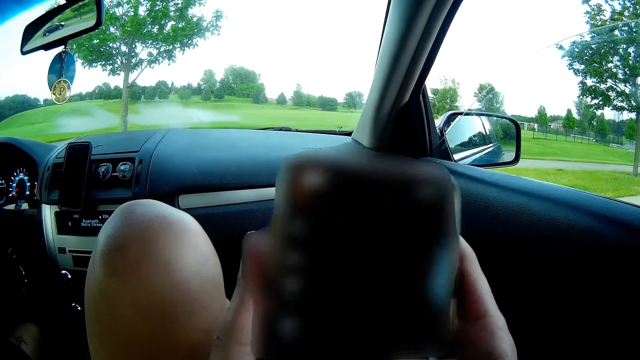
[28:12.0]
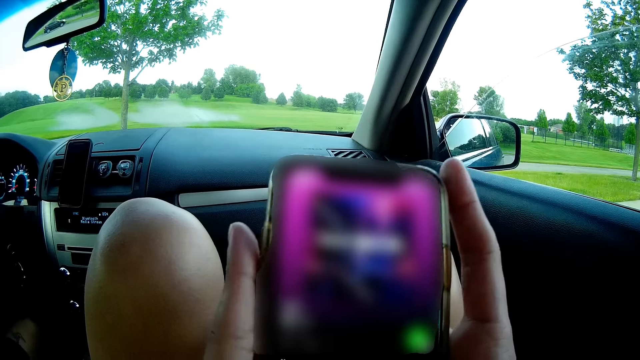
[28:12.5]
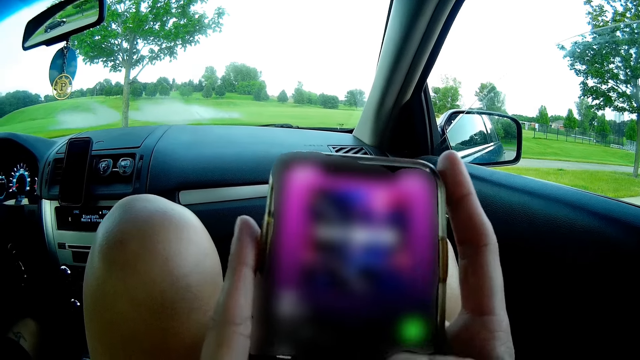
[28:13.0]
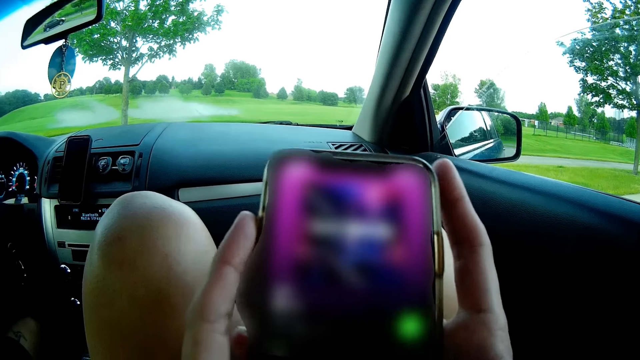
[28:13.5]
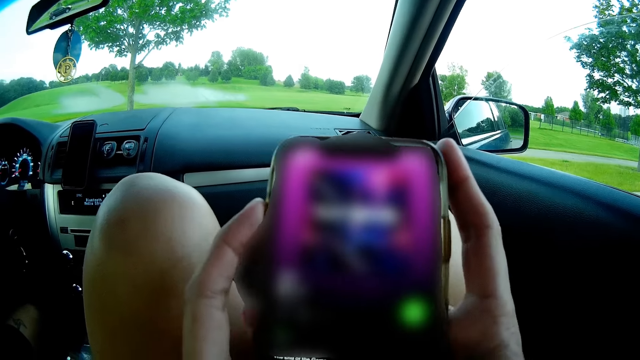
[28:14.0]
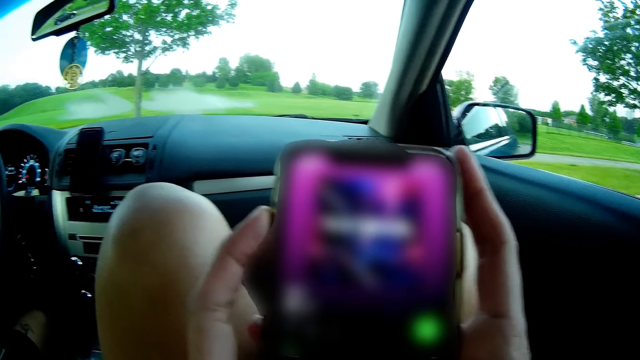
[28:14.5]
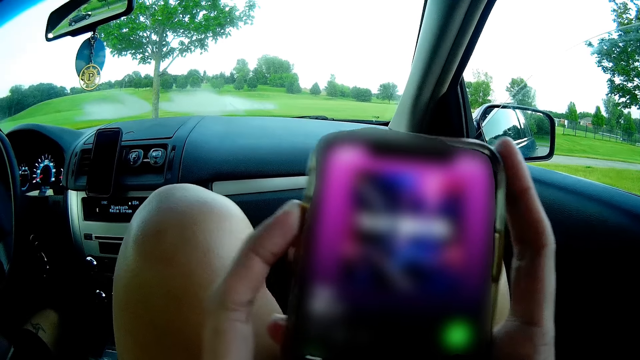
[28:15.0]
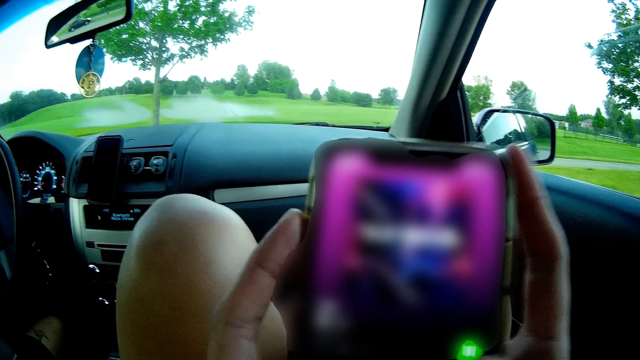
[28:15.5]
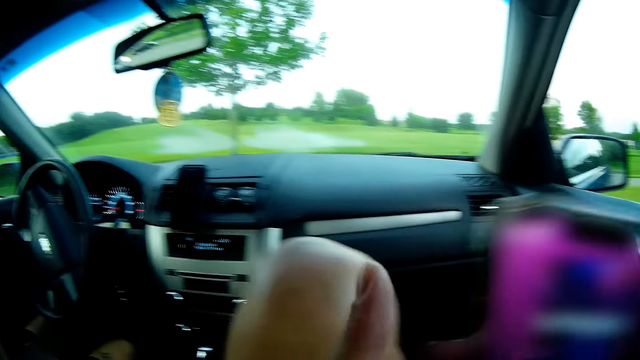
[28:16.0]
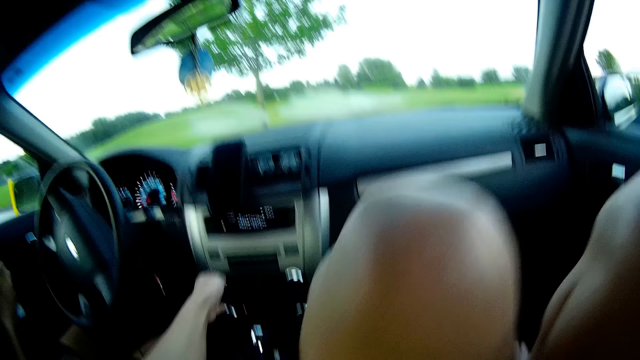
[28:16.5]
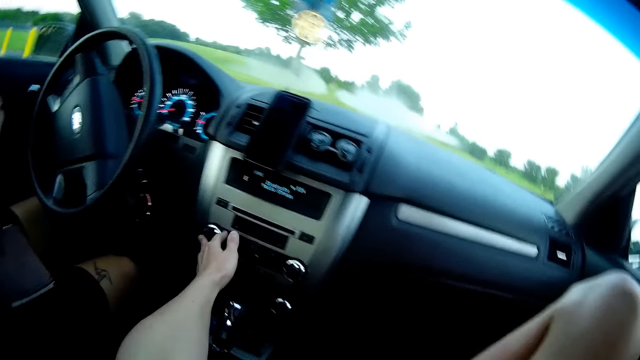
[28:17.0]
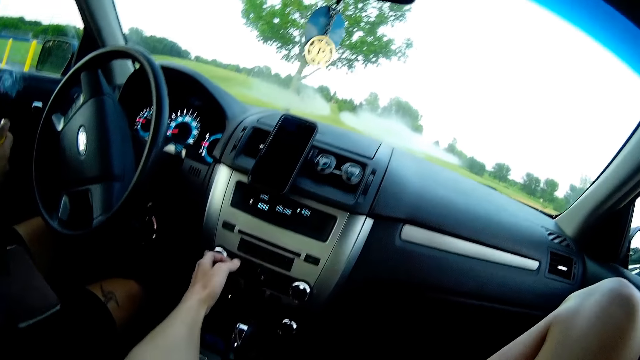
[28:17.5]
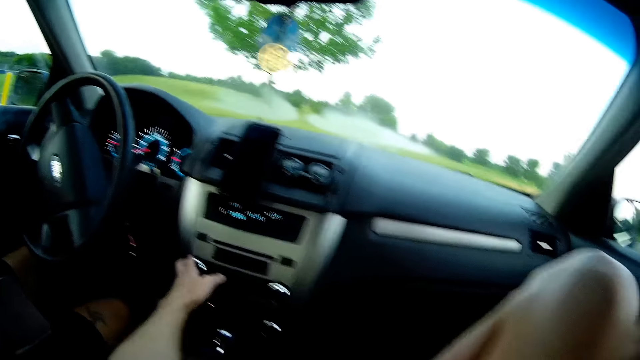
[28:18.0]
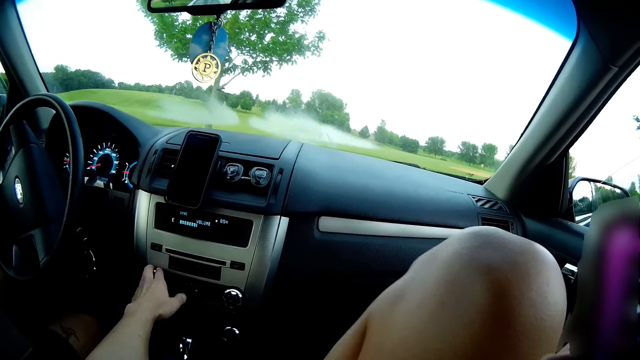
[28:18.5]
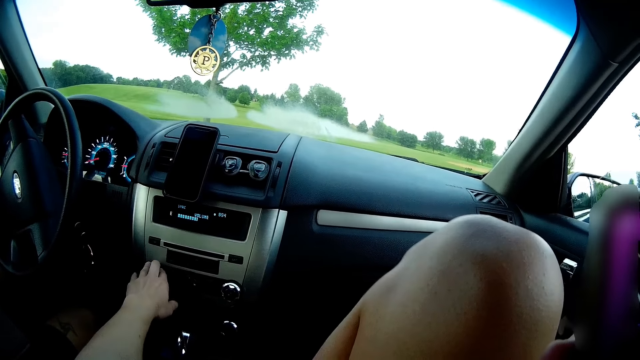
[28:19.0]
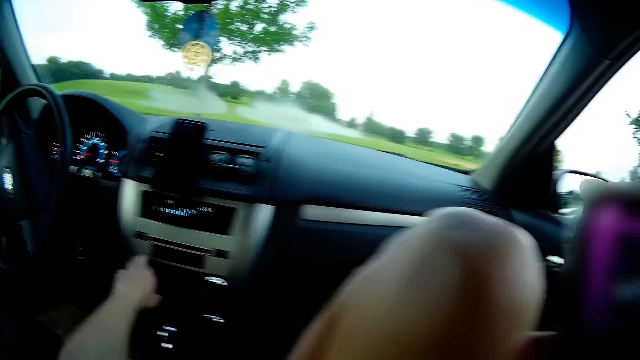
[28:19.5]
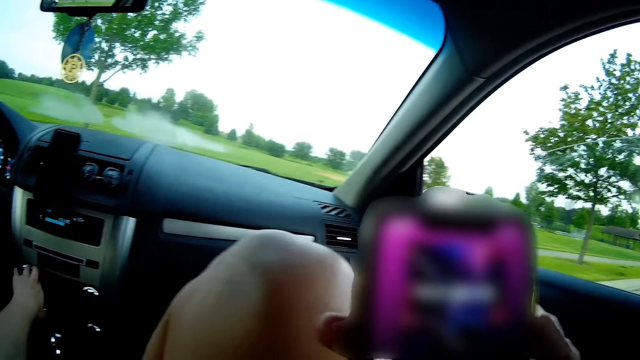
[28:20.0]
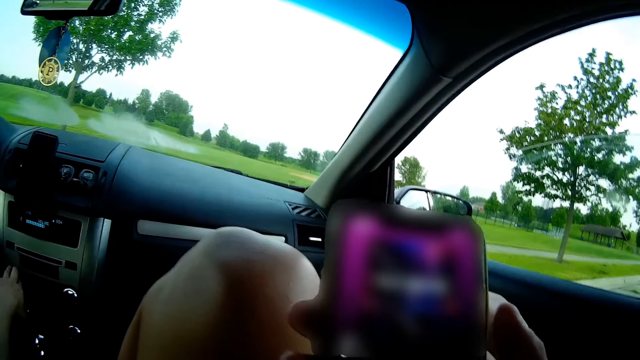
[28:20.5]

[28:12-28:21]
The camera wearer turns the volume knob of a car stereo with her left hand. She operates the dashboard of the car.

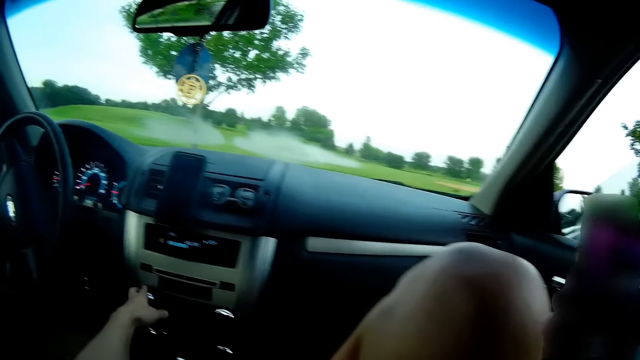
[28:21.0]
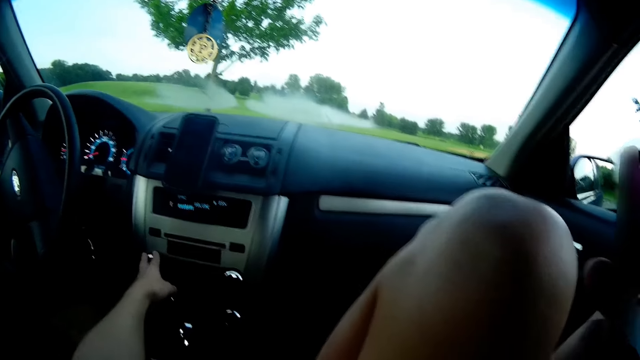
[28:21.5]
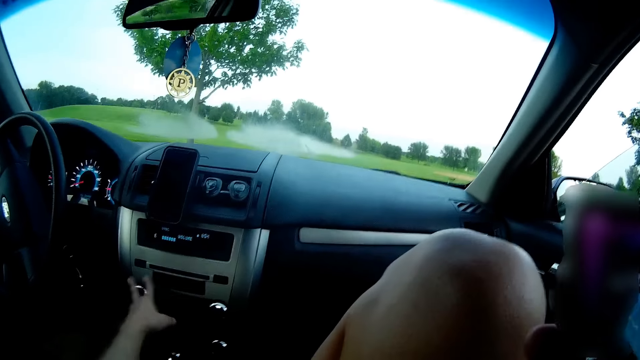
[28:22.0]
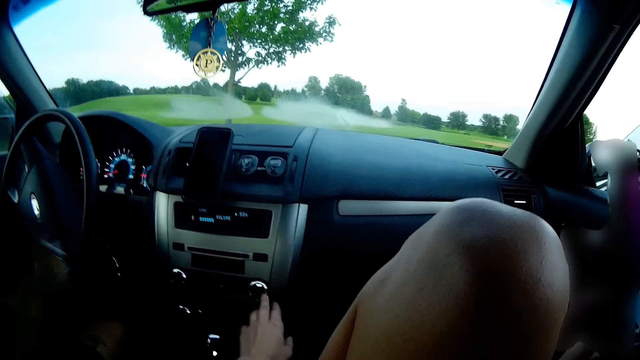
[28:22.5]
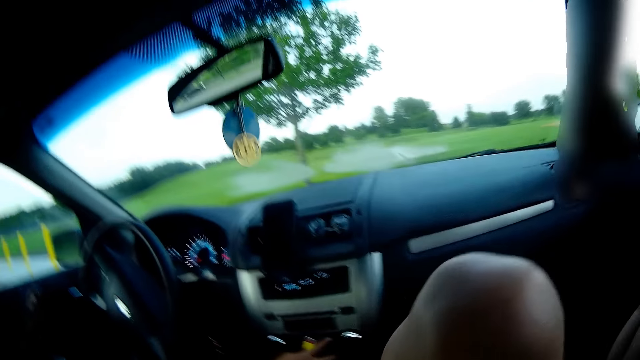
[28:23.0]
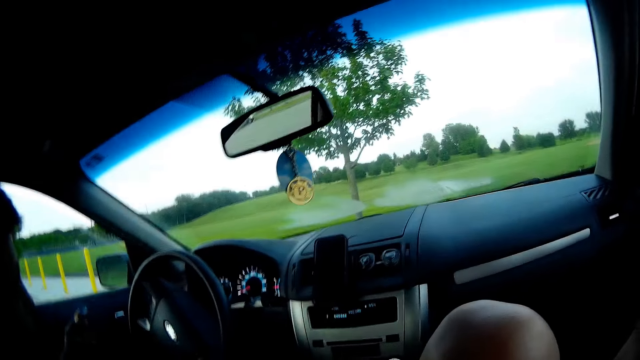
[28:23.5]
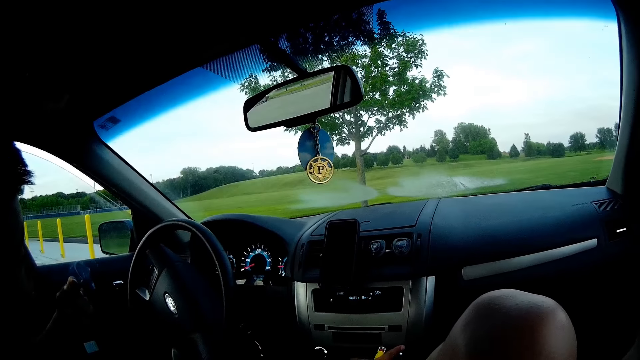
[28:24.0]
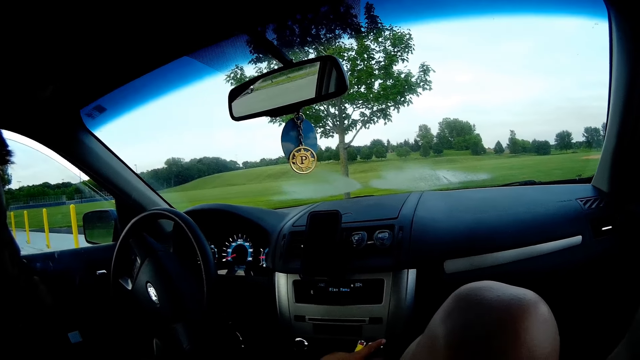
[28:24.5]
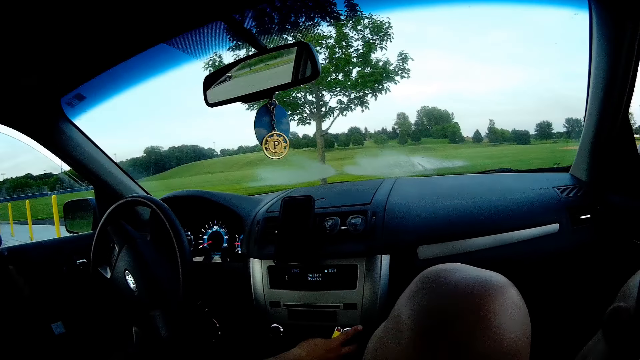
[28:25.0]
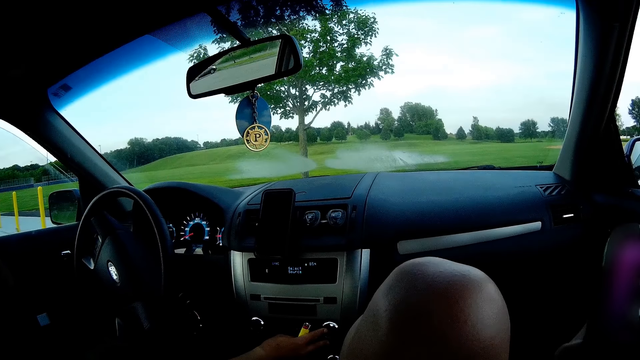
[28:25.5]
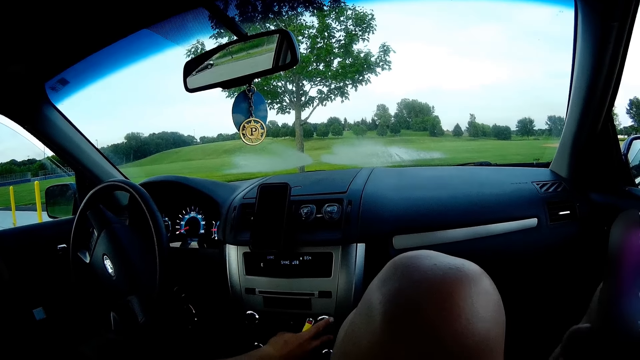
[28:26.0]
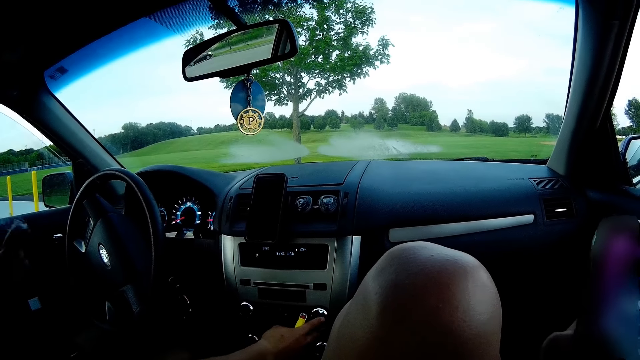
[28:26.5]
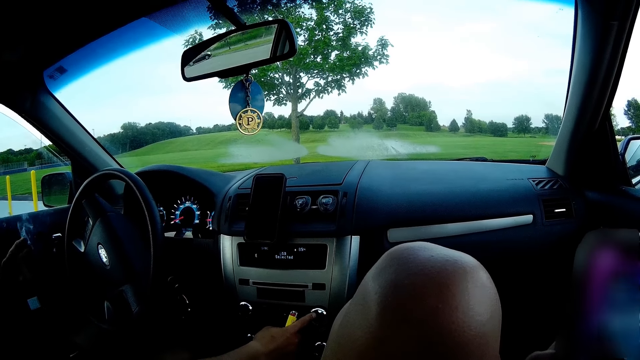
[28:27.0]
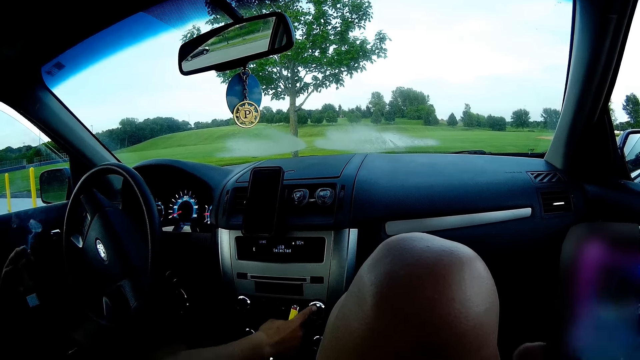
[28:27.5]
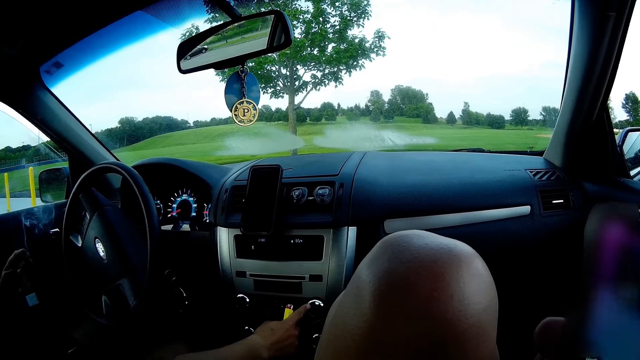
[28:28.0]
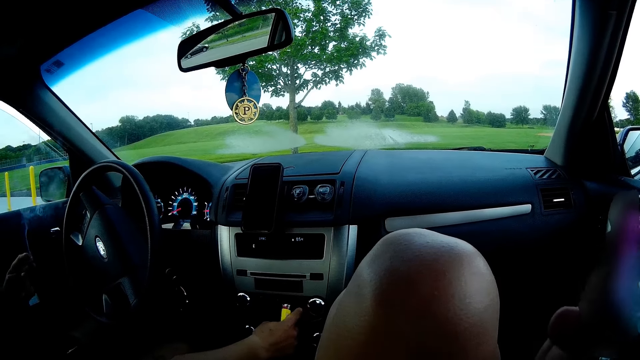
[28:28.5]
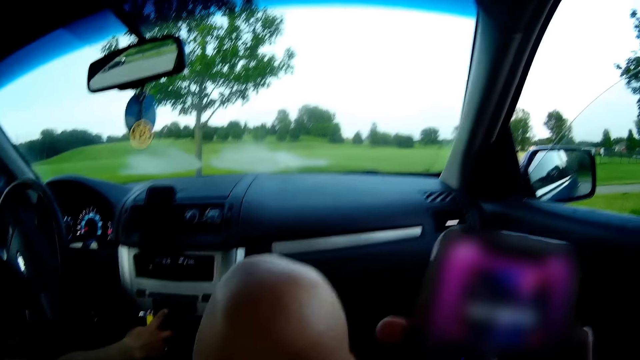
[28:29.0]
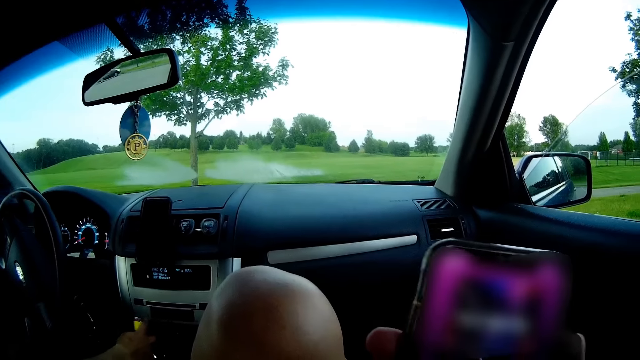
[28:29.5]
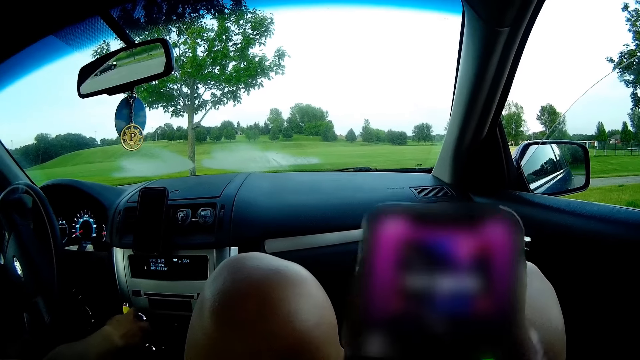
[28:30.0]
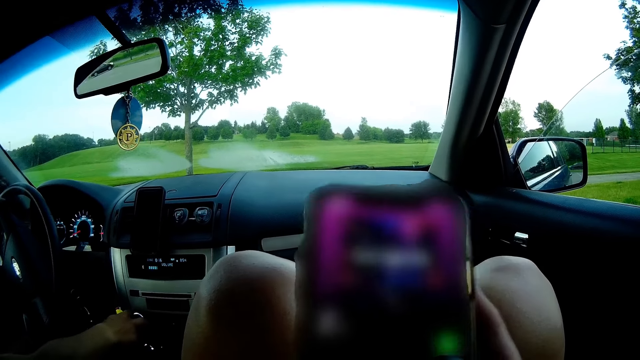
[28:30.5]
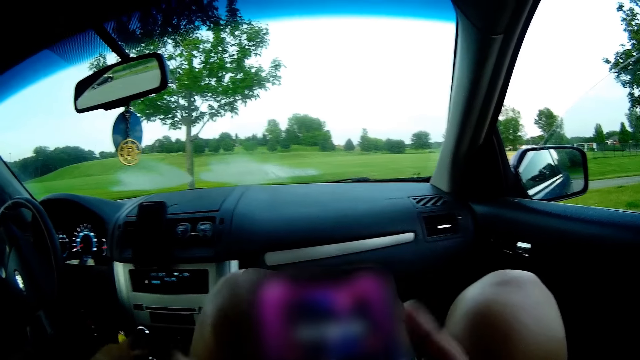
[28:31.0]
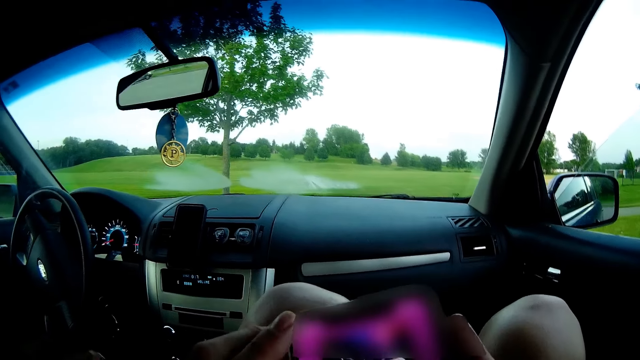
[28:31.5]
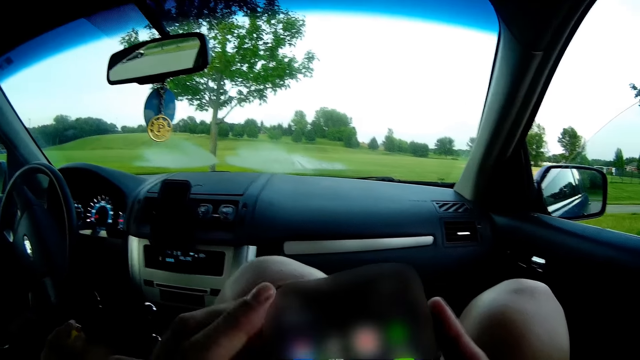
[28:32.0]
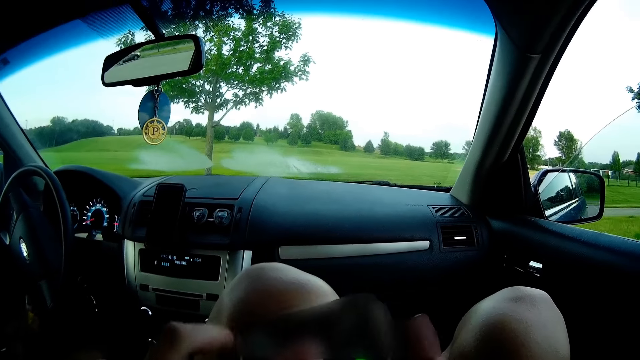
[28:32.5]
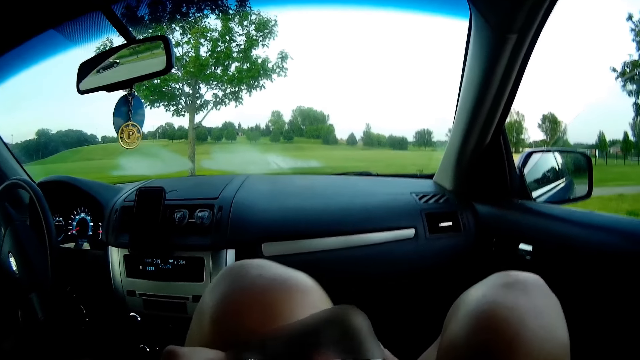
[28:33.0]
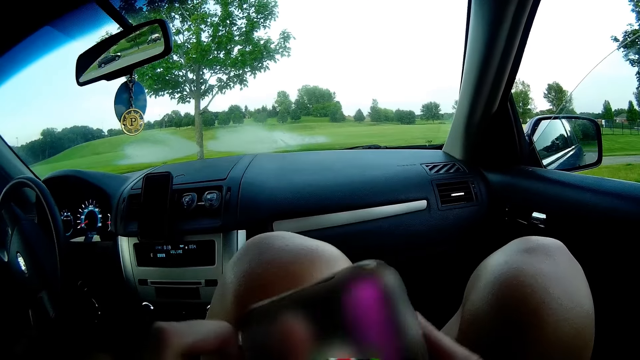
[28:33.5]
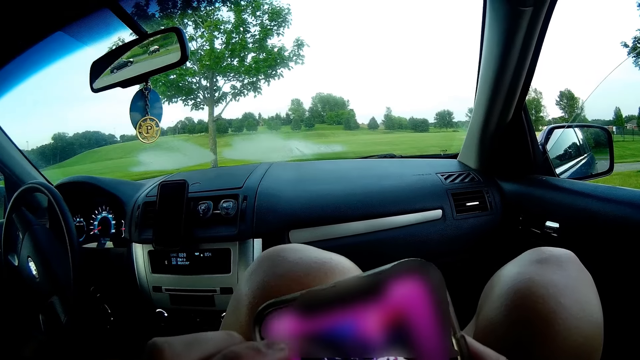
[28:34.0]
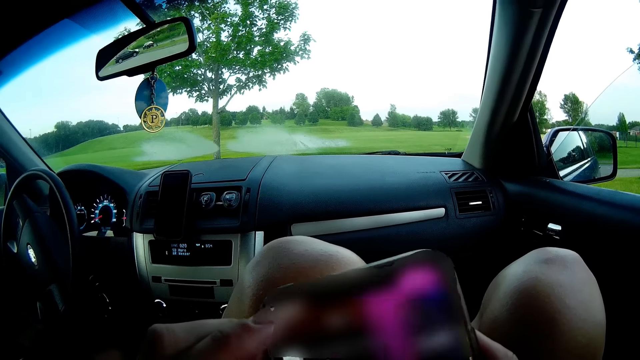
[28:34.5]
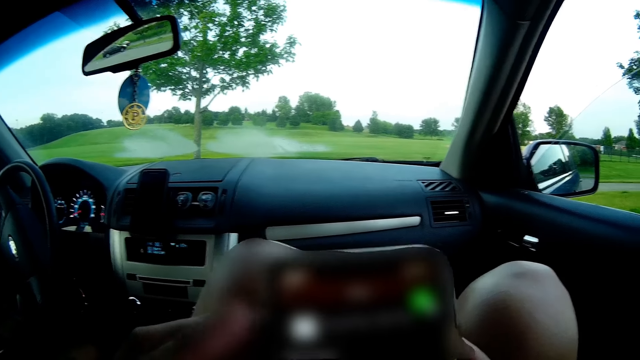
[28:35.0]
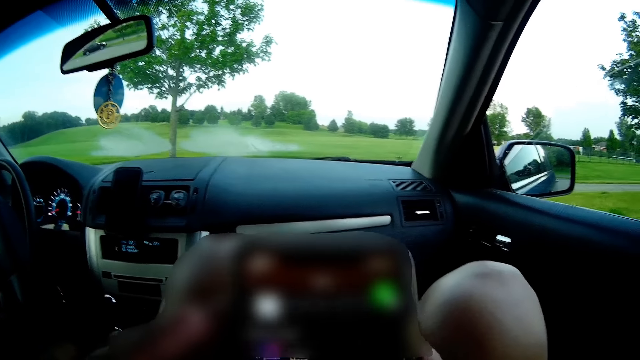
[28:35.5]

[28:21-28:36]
The camera wearer interacts with the man. The man holds a cigarette in his left hand, turns the volume knob of the car stereo with his left hand, and operates the dashboard. The camera wearer operates the phone with her right hand. She operates the phone.
